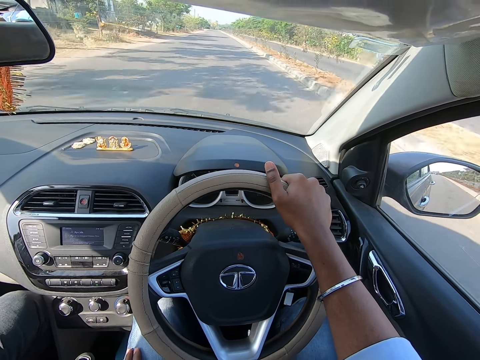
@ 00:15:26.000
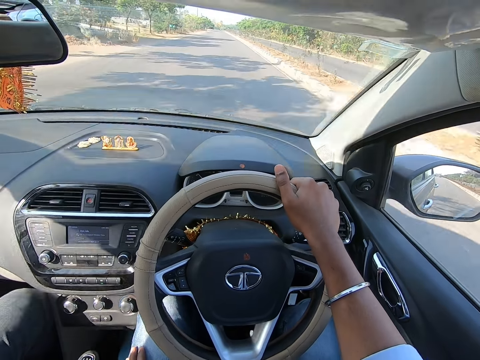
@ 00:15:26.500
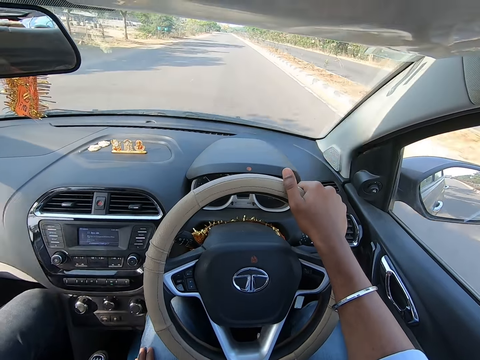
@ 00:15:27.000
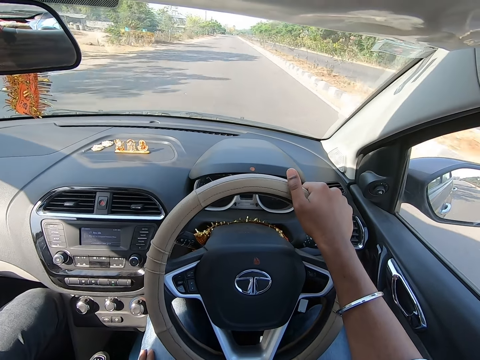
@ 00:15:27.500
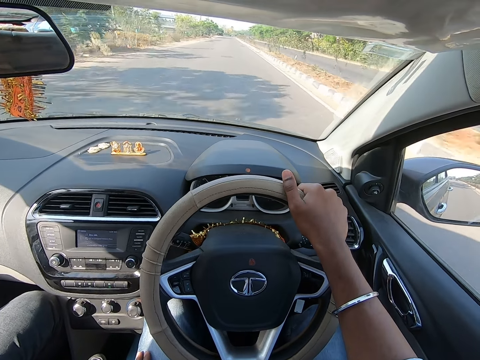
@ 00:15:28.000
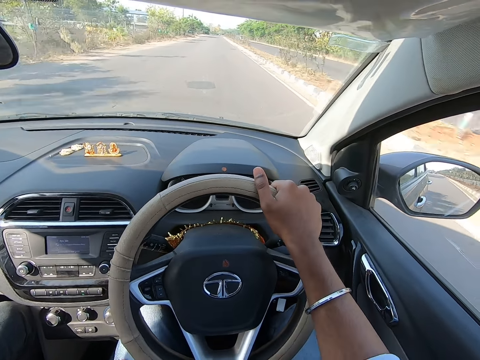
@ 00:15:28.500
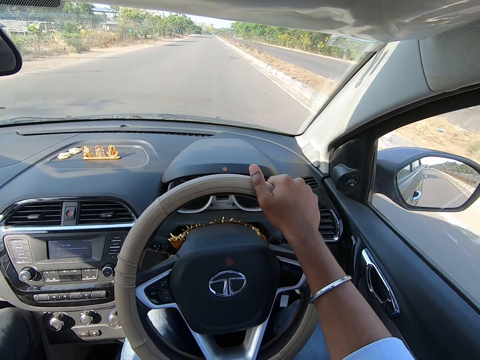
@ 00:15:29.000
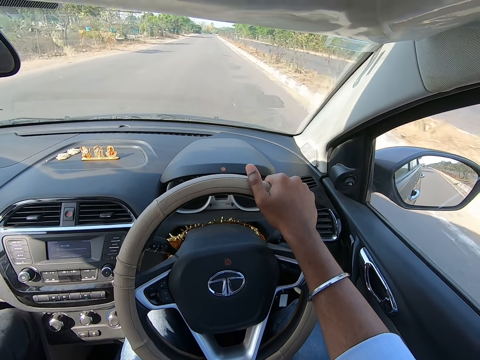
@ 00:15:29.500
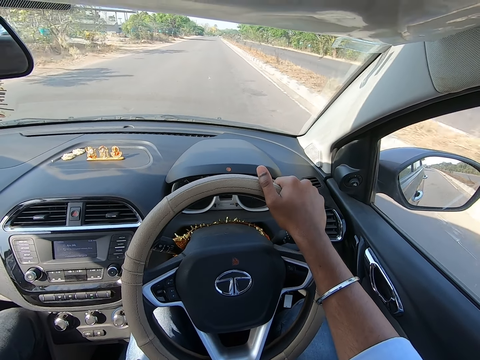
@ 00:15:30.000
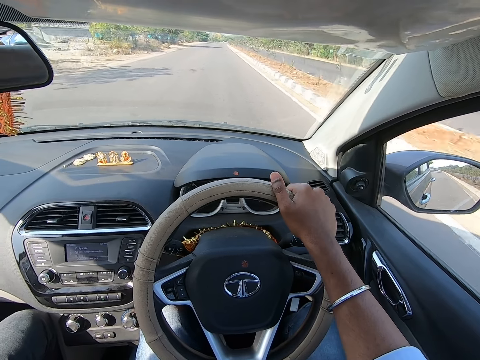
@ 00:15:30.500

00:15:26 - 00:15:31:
The camera wearer drives past a bike.

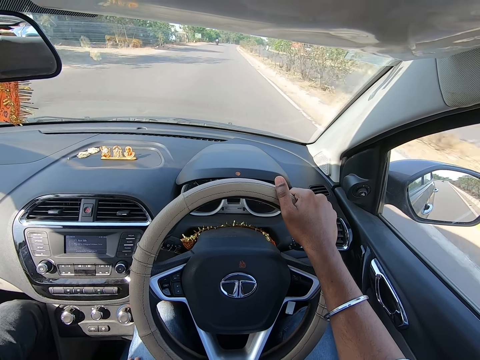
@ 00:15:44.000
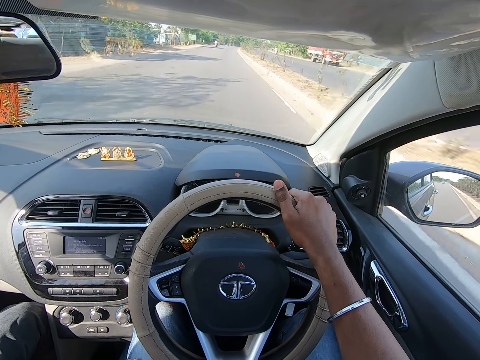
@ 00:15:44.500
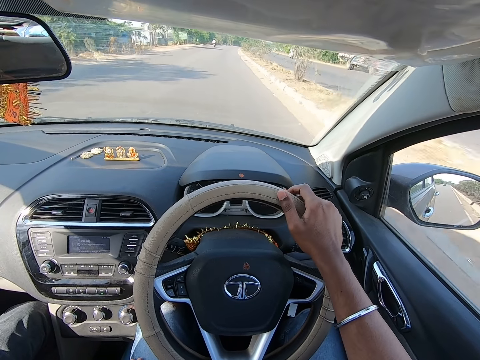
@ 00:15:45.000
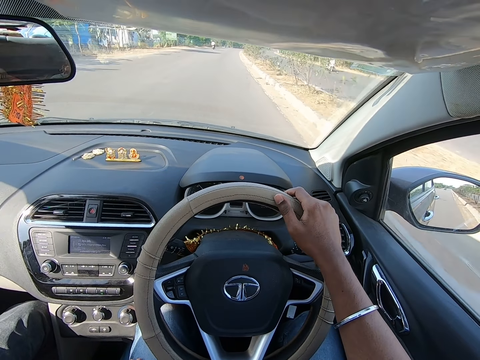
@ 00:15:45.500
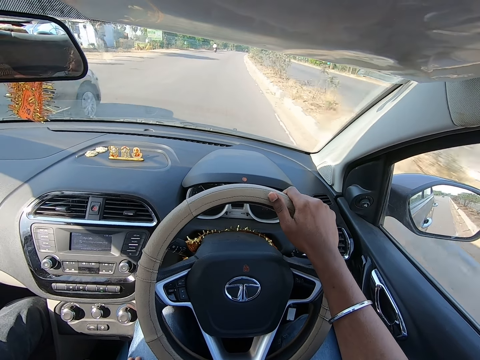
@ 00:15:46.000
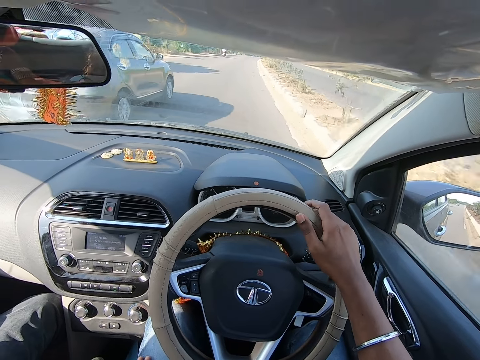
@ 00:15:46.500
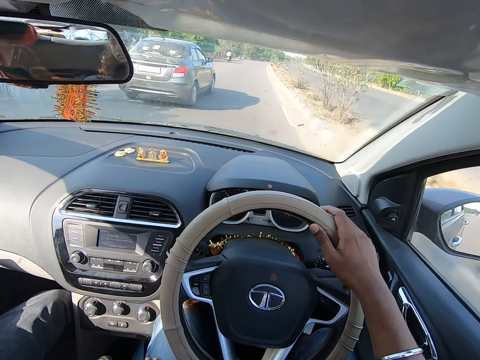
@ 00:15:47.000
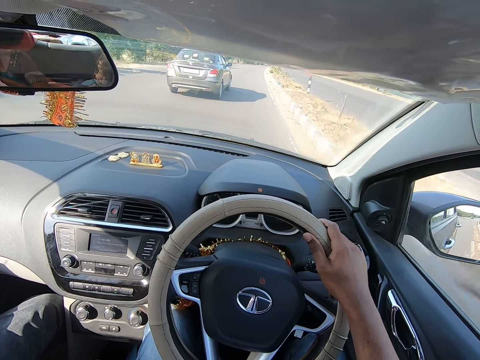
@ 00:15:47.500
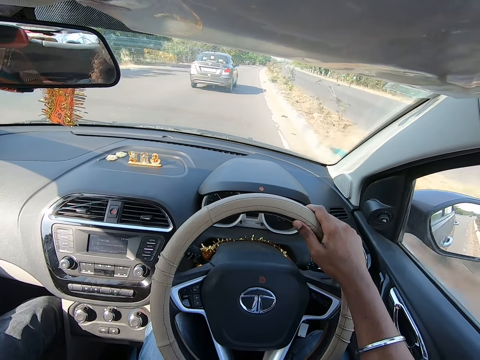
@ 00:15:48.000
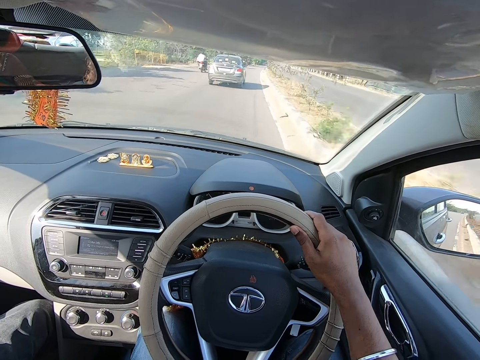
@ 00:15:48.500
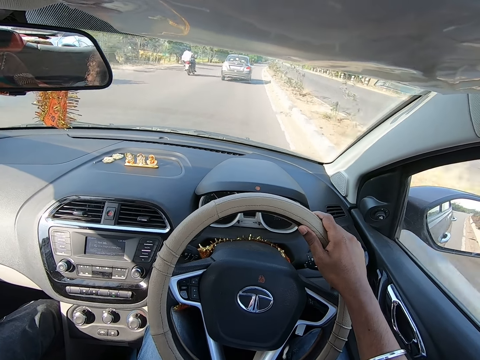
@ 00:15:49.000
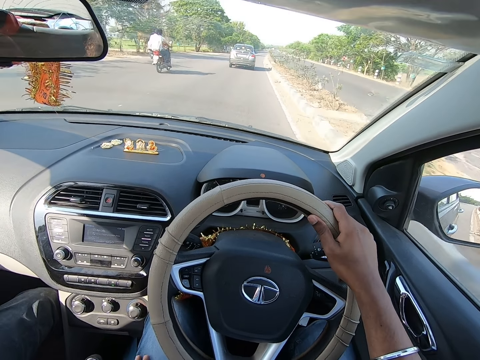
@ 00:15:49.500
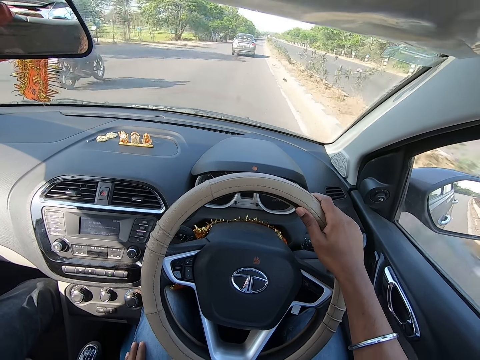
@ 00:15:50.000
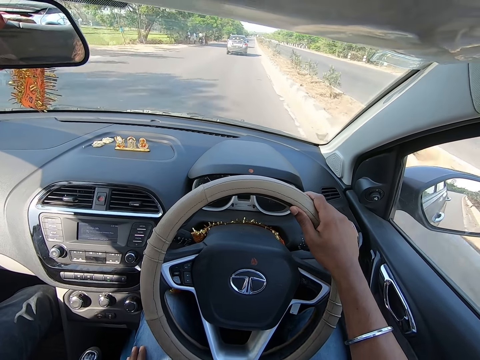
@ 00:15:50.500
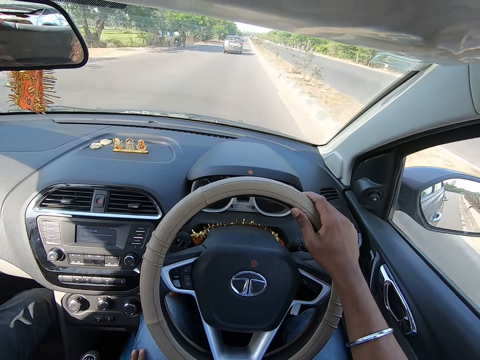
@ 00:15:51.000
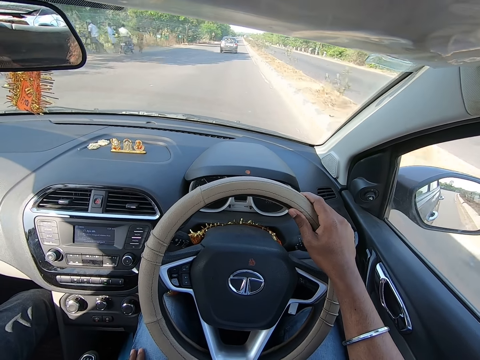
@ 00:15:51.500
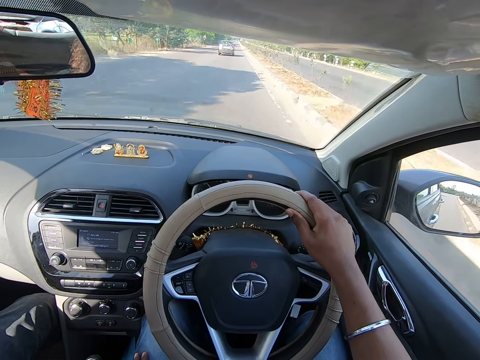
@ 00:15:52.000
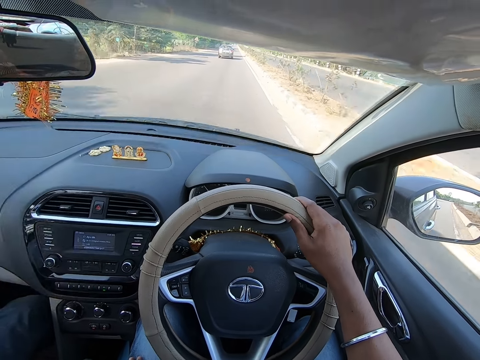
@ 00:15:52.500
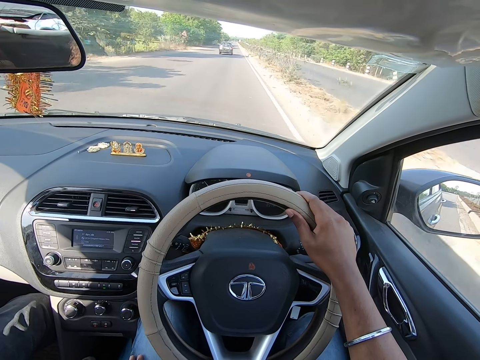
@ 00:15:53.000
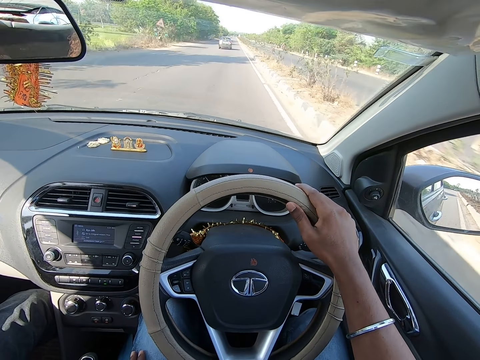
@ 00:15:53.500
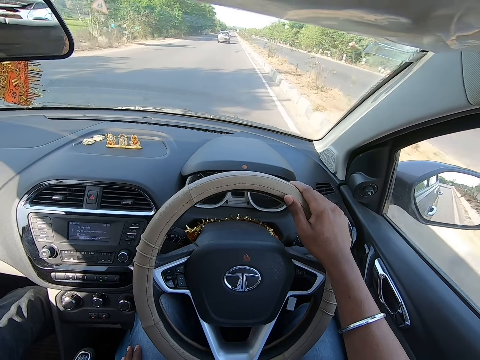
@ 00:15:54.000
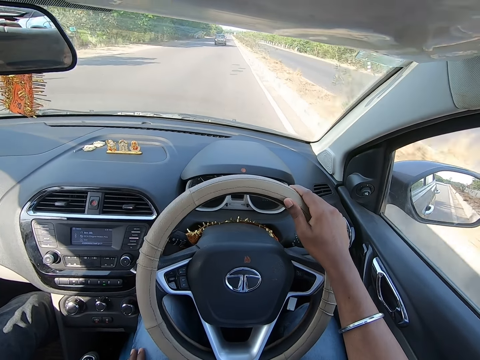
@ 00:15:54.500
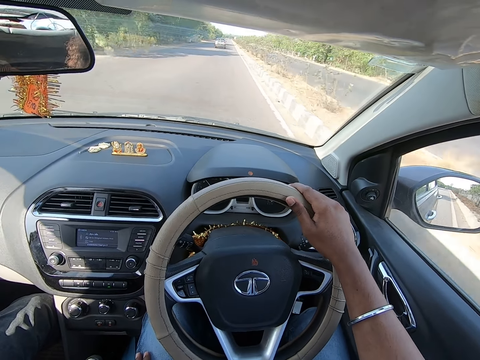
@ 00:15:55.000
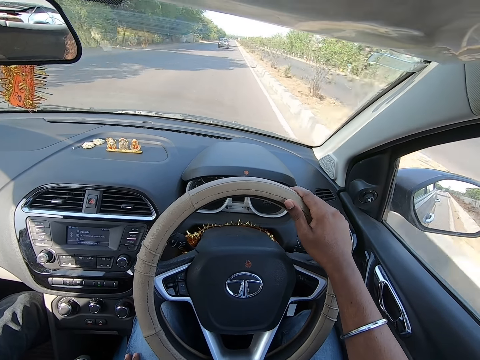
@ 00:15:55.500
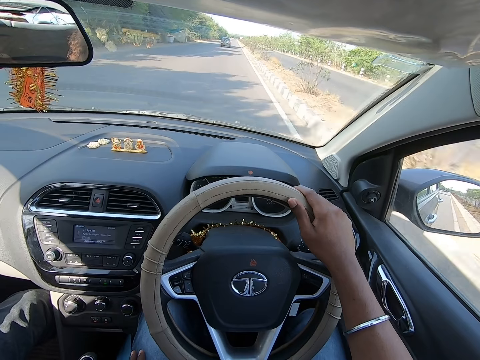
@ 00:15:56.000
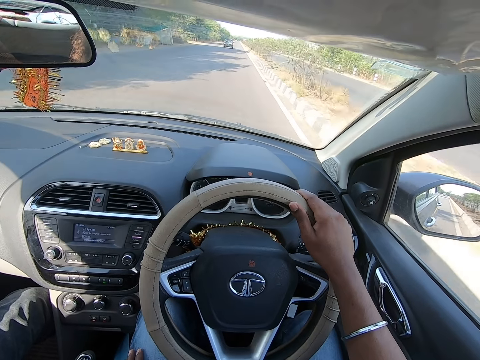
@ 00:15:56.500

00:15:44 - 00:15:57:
A car drives past the camera wearer. The camera wearer drives past a bike.

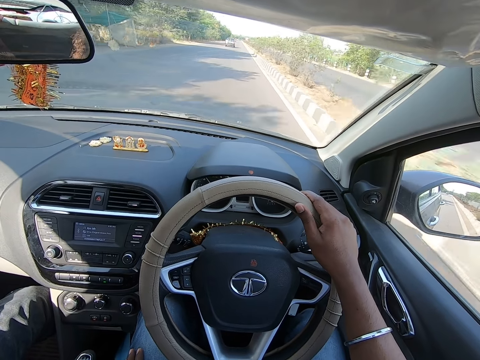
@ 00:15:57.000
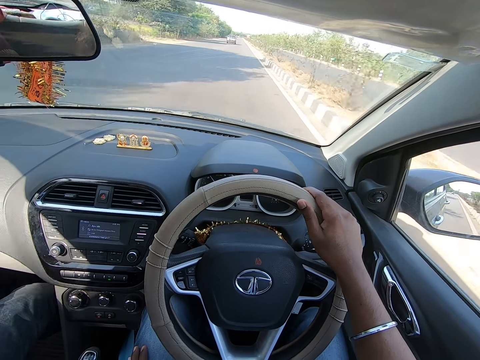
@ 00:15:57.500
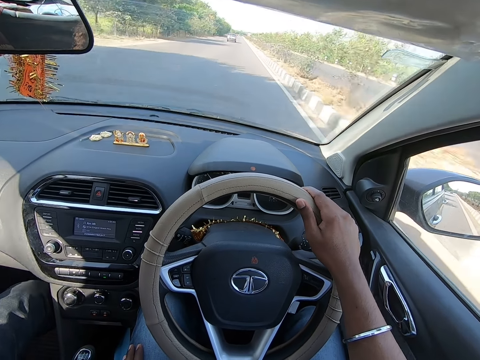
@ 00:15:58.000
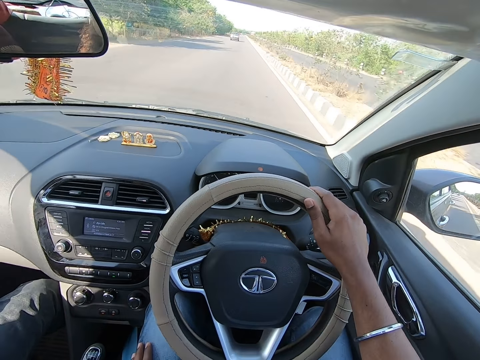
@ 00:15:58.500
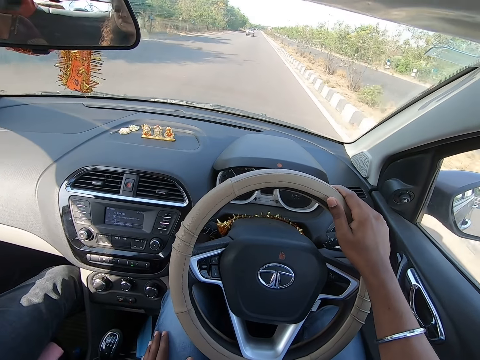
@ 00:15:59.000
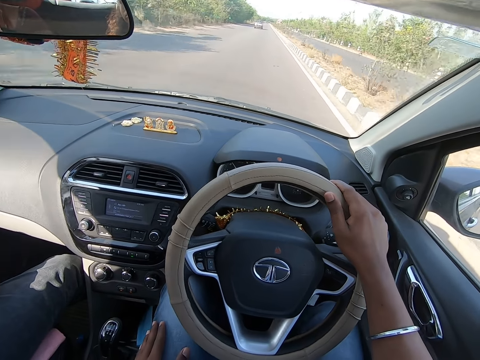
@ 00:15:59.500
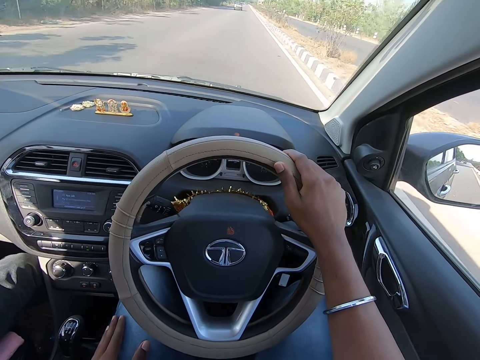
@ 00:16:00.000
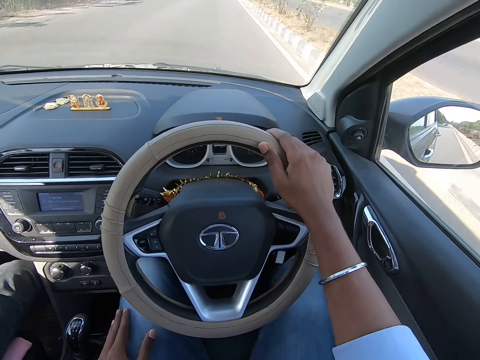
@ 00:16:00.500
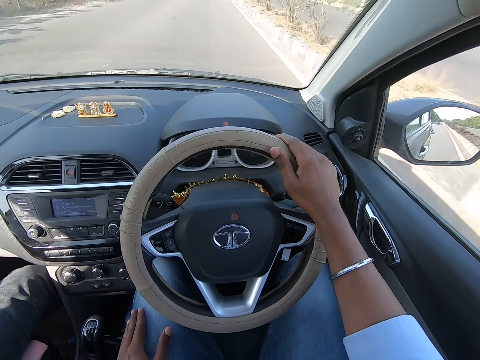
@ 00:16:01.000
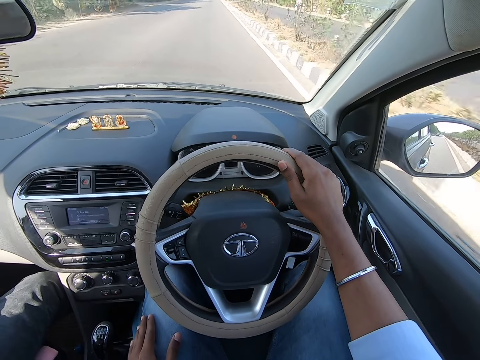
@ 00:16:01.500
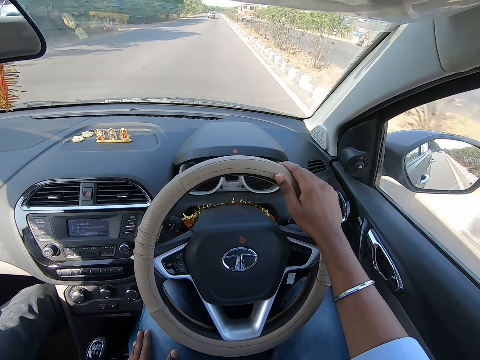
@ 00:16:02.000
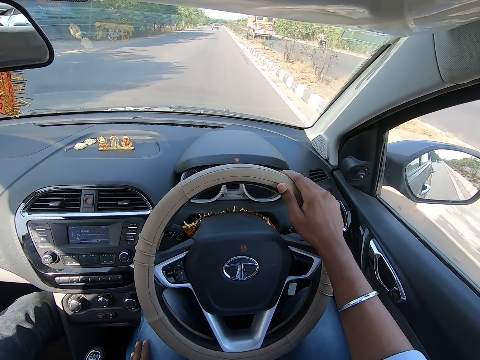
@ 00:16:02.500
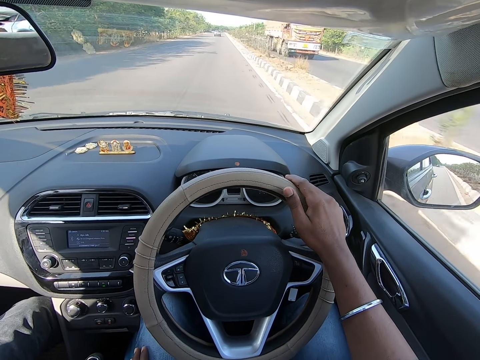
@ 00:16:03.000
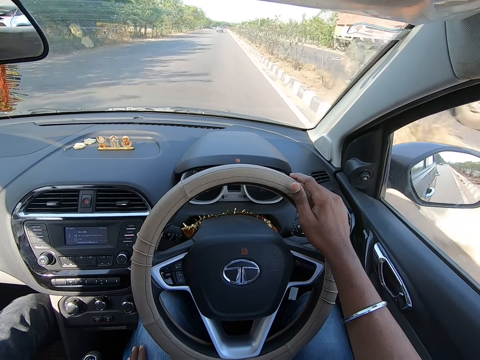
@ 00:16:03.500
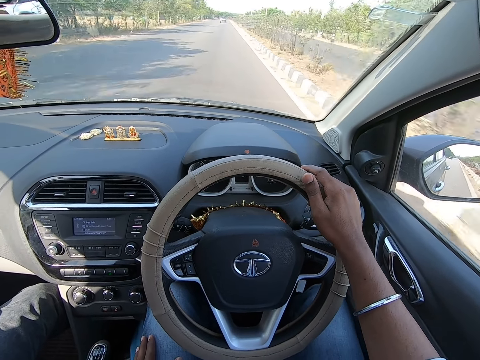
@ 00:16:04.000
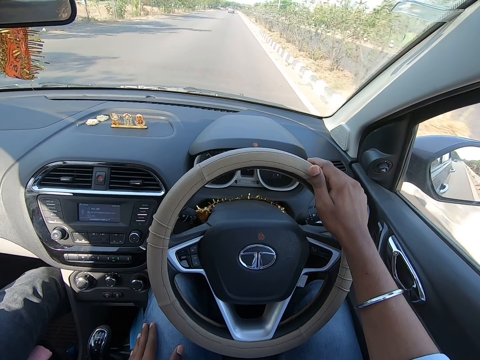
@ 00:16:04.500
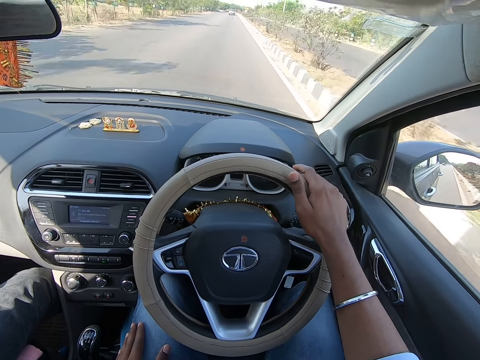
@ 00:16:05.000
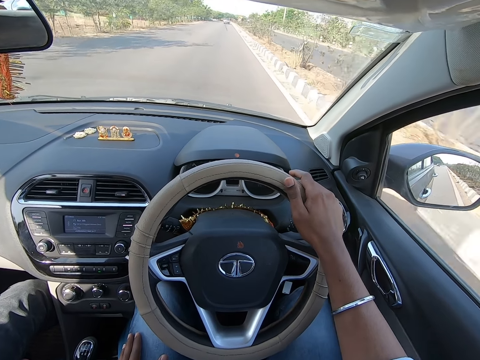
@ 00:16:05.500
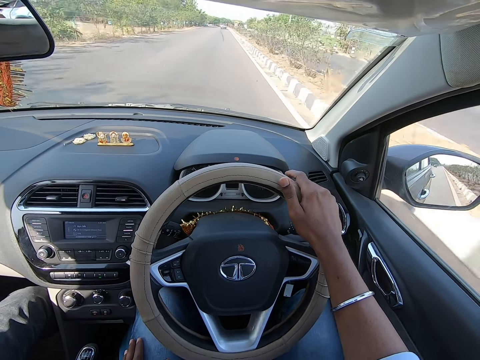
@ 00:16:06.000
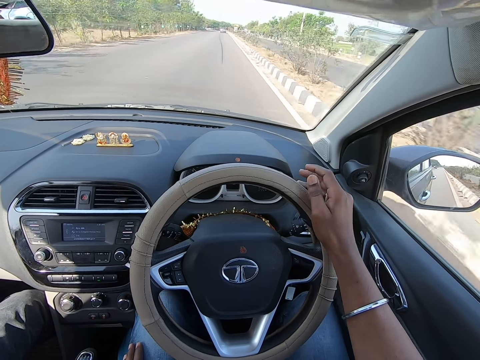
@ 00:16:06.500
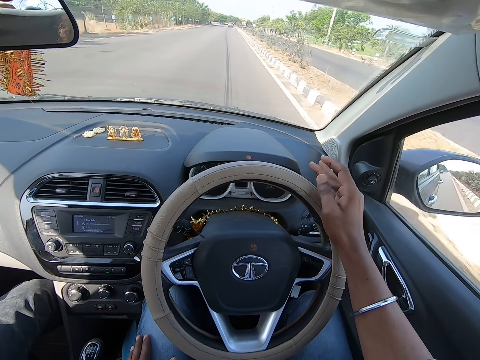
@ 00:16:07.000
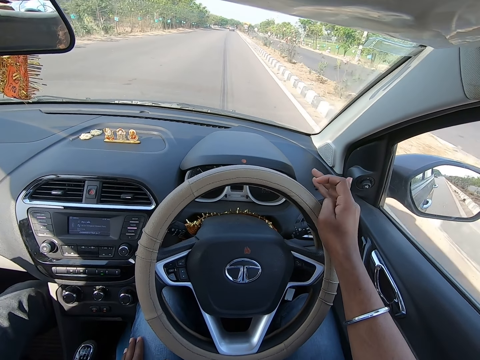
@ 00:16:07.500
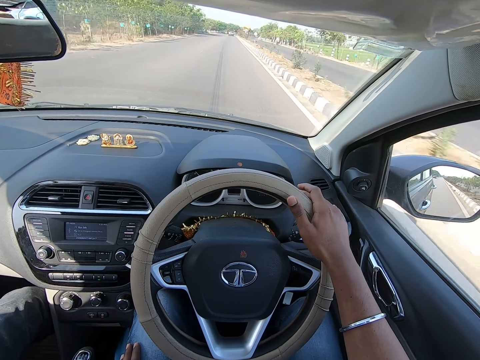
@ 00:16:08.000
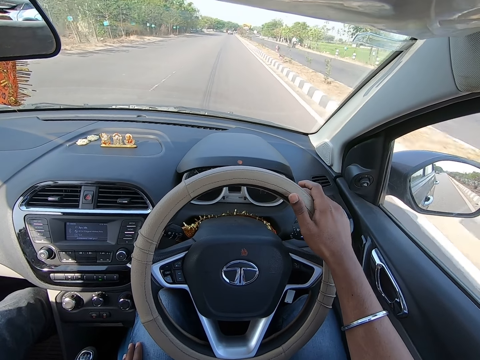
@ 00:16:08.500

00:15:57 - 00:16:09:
The camera wearer drives past a trailer.
